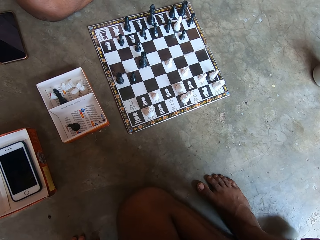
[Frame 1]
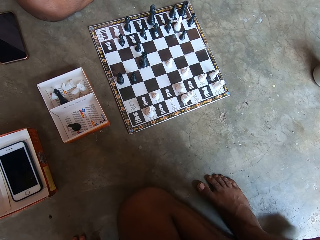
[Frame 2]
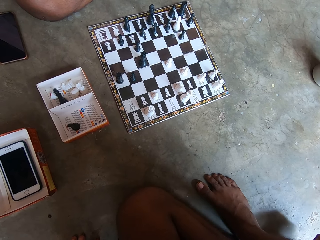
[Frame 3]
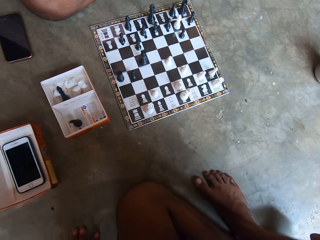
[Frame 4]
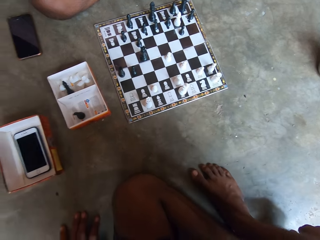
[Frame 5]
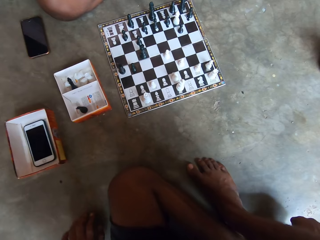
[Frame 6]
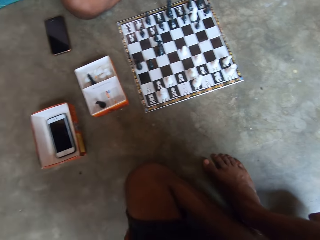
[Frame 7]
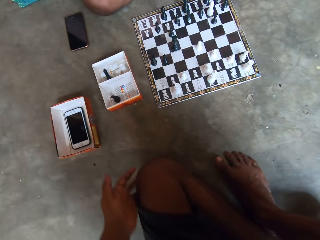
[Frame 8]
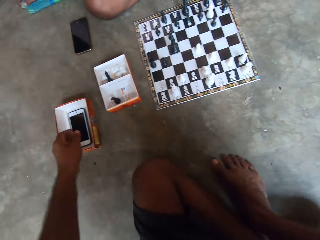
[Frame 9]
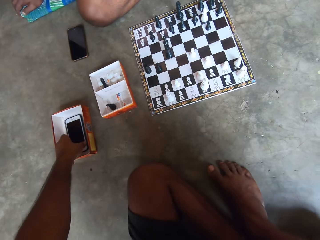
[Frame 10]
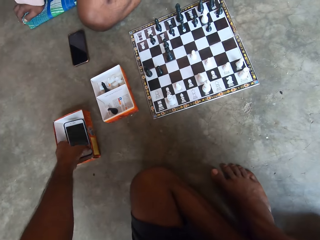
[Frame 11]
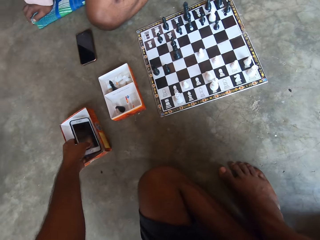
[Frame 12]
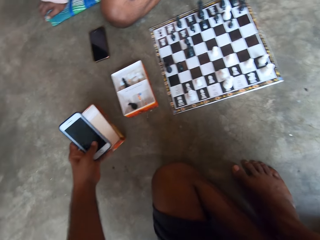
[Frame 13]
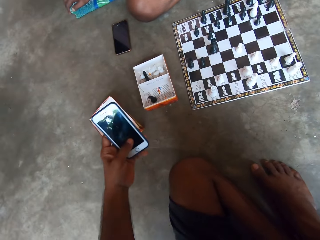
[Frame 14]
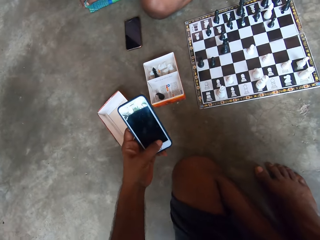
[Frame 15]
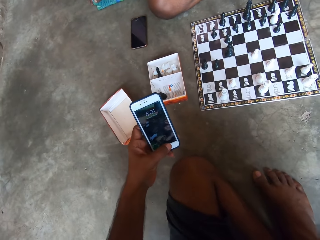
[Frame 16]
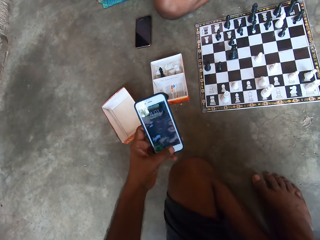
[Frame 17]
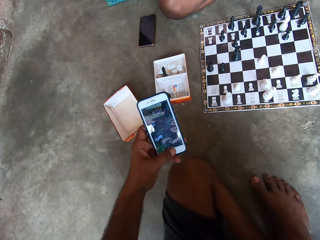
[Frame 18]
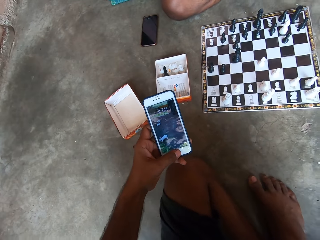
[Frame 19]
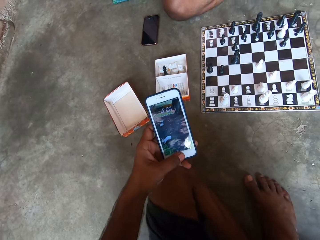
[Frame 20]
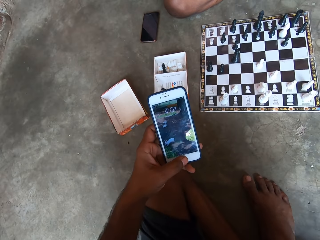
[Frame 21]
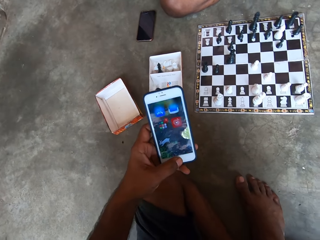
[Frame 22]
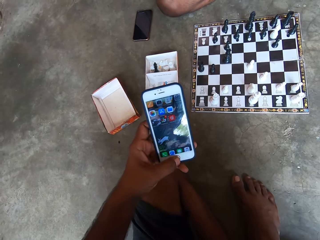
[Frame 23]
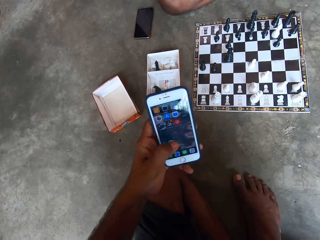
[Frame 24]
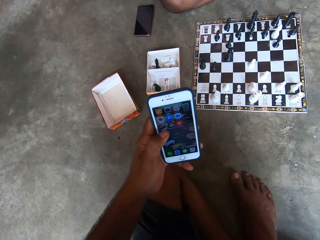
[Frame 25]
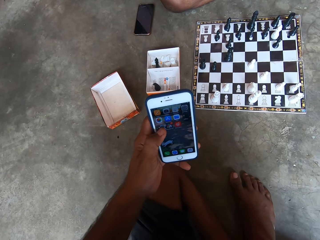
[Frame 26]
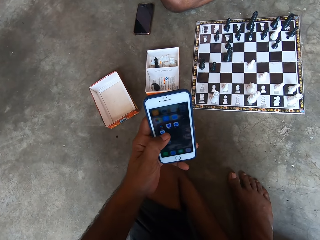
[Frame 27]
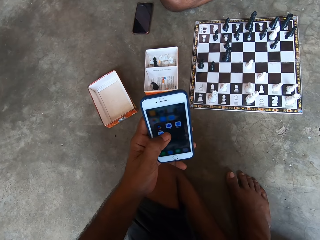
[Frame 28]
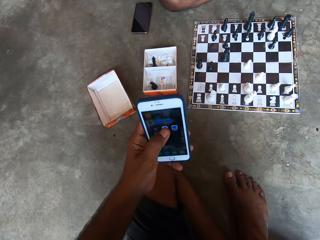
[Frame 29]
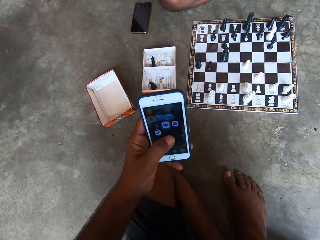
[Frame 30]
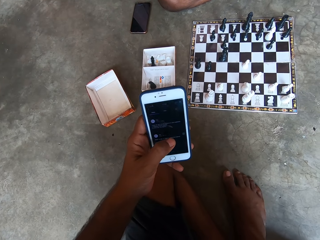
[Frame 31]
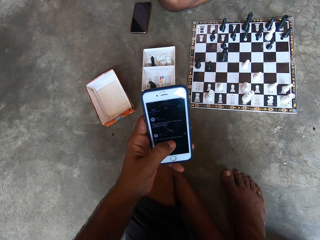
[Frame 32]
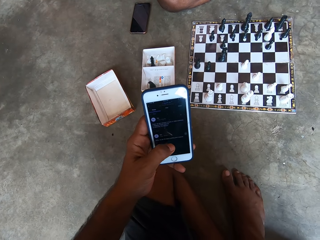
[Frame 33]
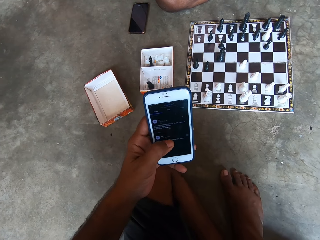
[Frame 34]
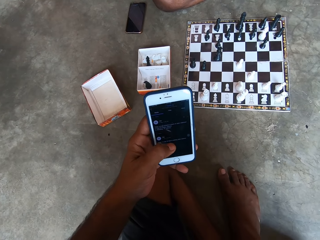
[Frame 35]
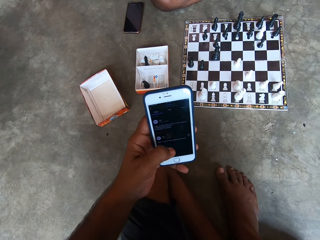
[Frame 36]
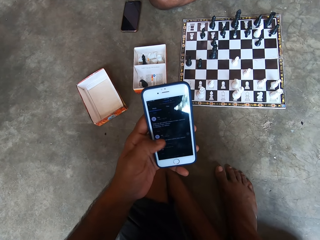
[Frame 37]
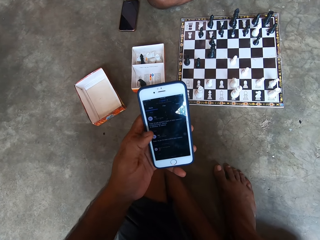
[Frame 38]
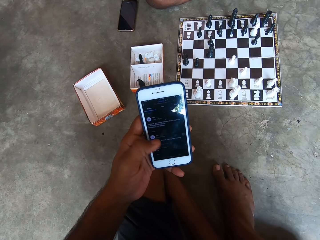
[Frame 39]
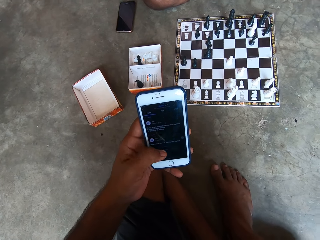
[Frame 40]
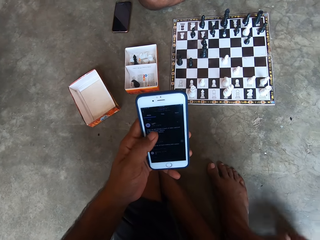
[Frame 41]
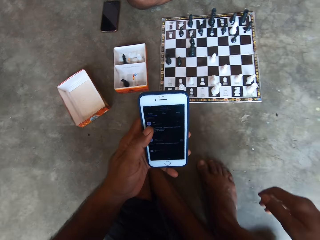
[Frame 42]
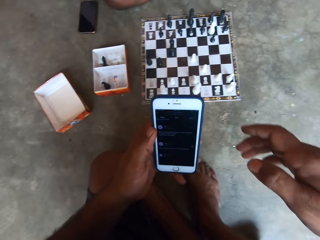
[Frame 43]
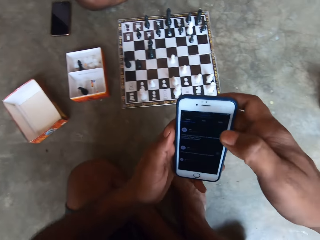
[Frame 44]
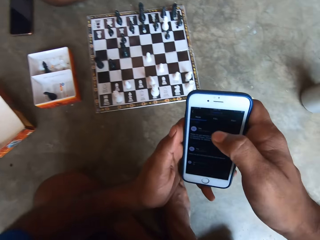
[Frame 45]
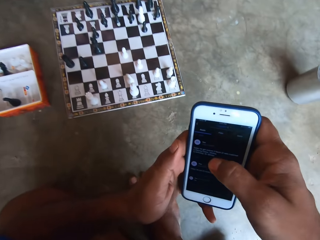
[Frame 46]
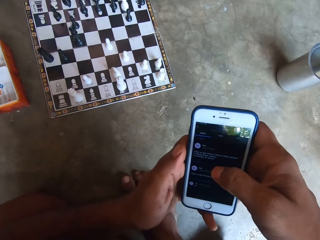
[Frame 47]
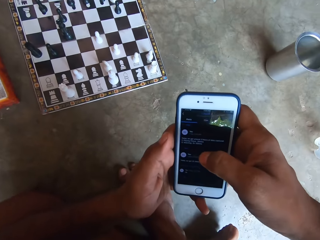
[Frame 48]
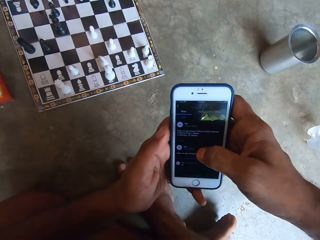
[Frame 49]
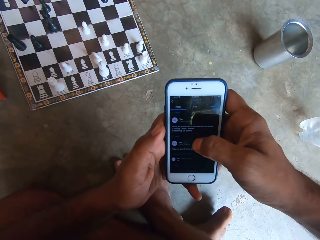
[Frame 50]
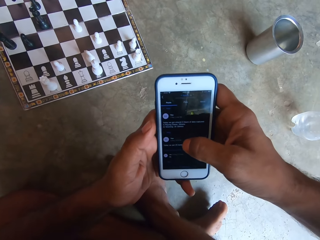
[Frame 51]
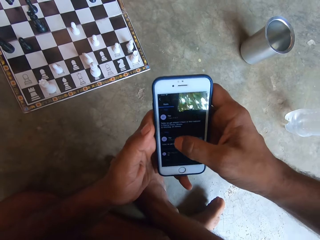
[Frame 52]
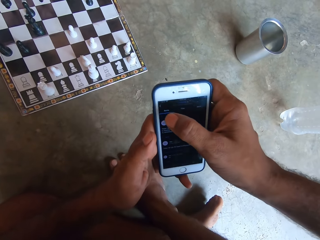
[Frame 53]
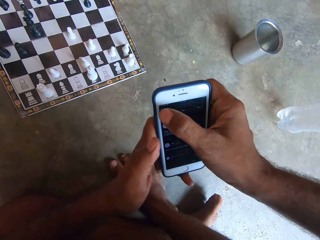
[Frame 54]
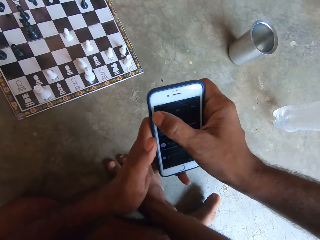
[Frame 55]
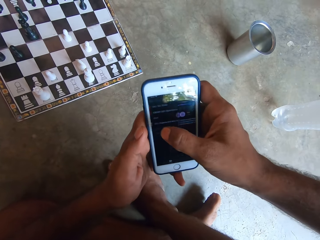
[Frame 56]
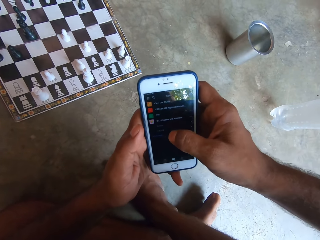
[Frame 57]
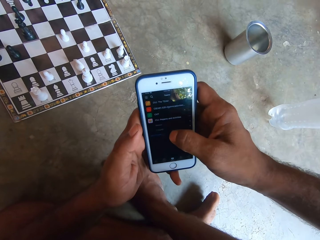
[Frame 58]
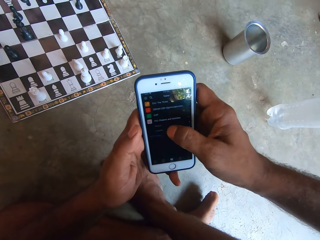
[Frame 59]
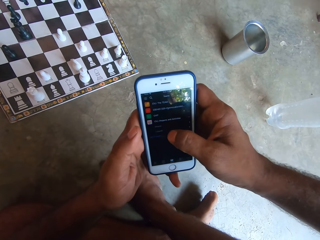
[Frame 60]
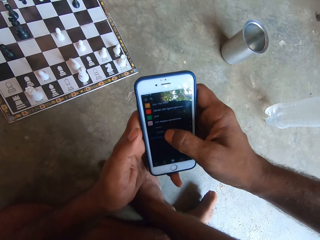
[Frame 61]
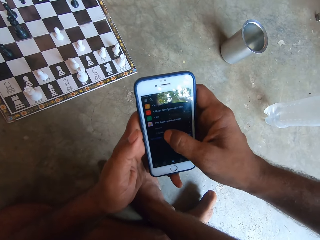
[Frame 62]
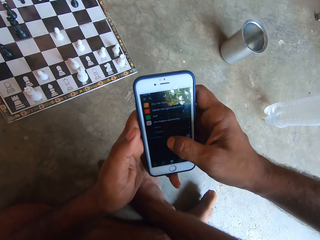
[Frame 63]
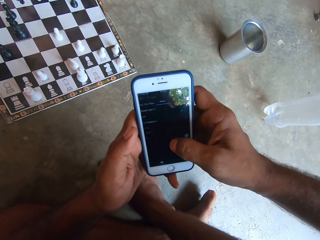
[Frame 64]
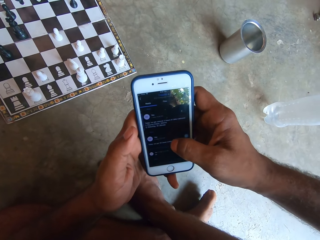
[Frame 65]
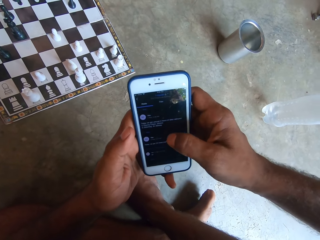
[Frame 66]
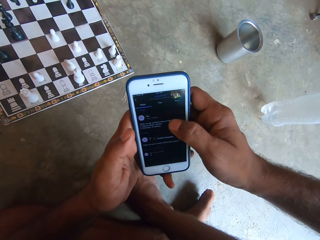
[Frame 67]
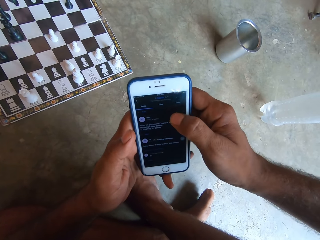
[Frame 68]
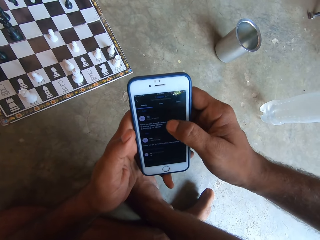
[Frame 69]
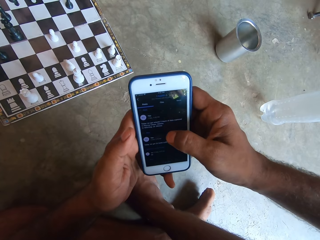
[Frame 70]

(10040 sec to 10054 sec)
The camera wearer picks up his phone from a box. They use the phone. They operate the phone with both hands.

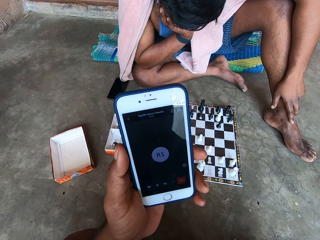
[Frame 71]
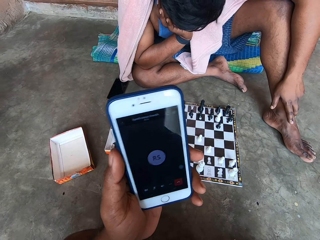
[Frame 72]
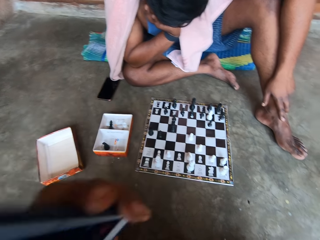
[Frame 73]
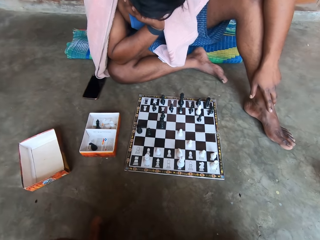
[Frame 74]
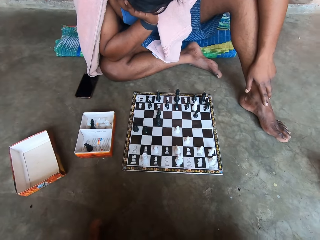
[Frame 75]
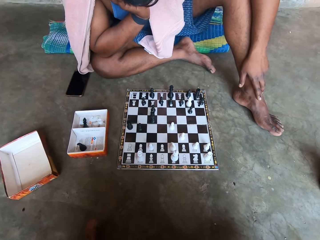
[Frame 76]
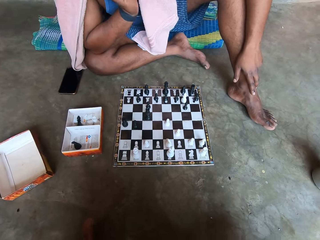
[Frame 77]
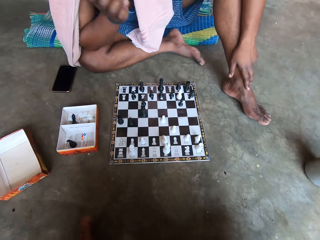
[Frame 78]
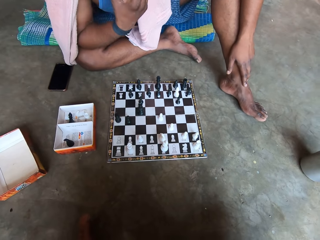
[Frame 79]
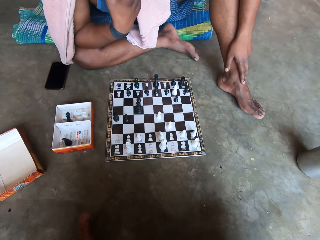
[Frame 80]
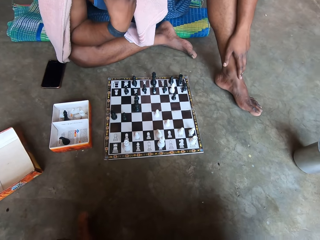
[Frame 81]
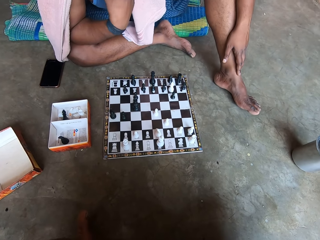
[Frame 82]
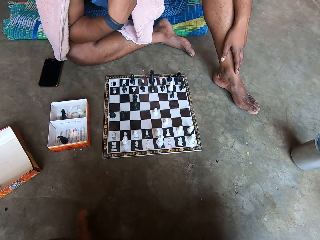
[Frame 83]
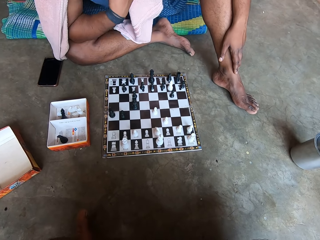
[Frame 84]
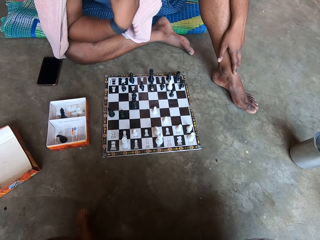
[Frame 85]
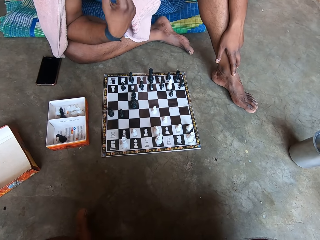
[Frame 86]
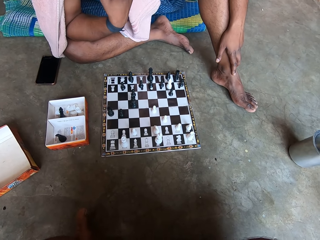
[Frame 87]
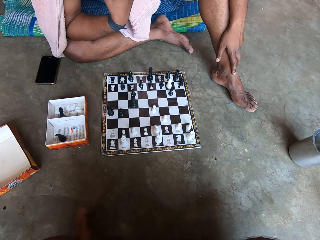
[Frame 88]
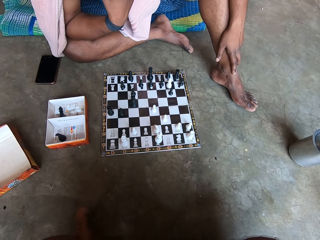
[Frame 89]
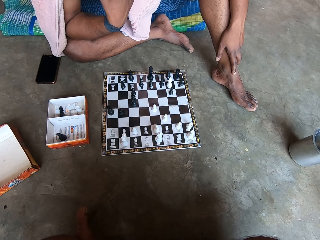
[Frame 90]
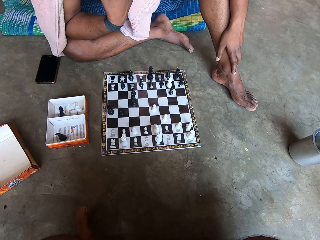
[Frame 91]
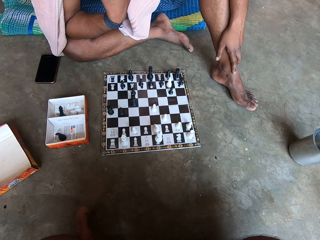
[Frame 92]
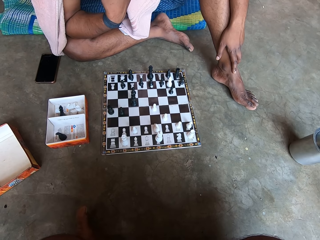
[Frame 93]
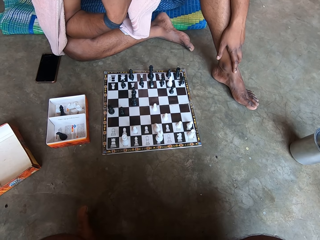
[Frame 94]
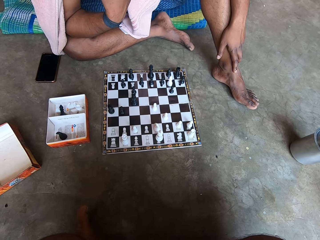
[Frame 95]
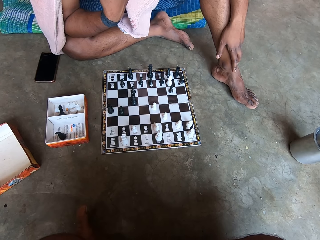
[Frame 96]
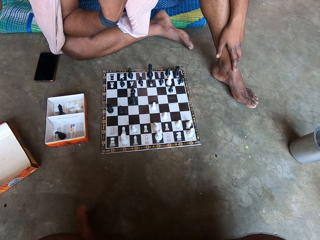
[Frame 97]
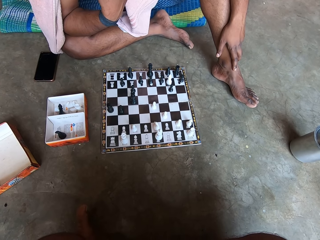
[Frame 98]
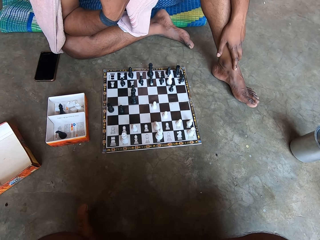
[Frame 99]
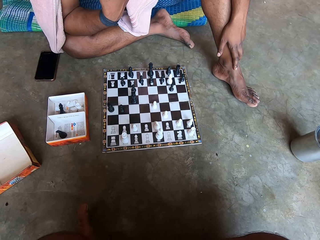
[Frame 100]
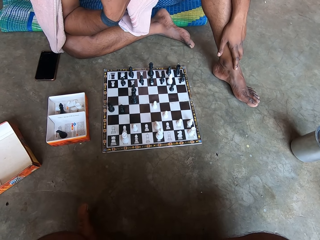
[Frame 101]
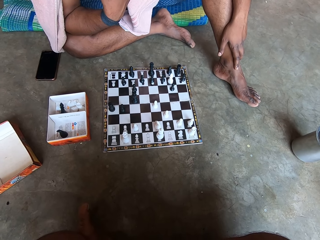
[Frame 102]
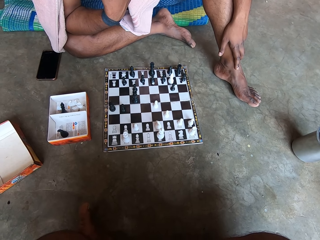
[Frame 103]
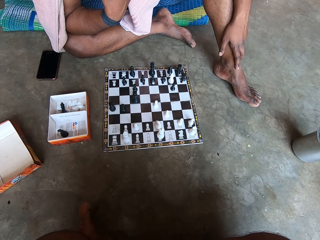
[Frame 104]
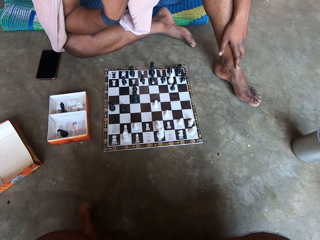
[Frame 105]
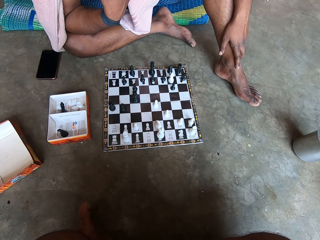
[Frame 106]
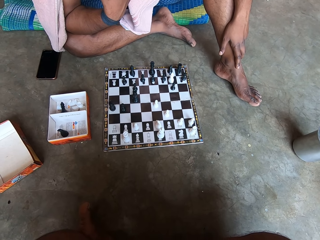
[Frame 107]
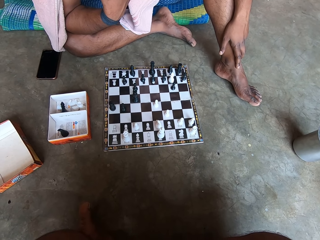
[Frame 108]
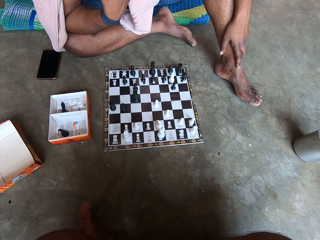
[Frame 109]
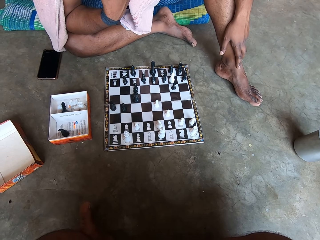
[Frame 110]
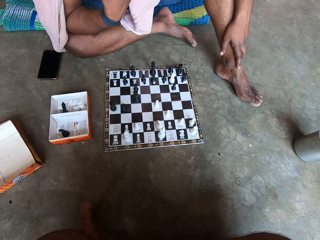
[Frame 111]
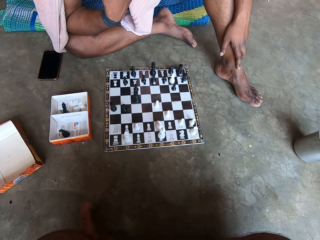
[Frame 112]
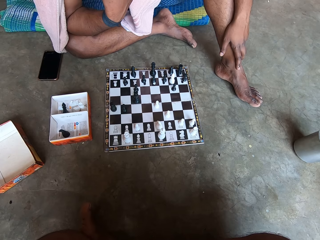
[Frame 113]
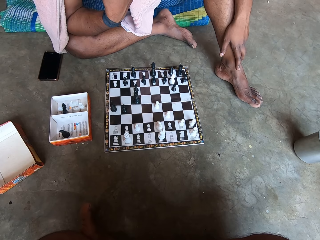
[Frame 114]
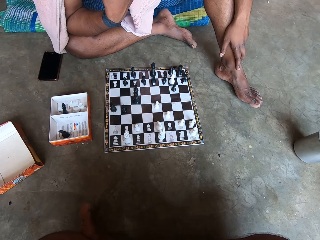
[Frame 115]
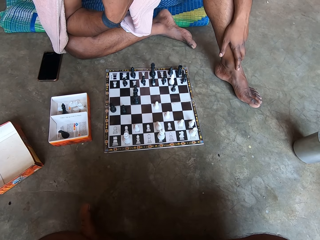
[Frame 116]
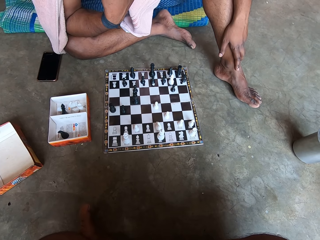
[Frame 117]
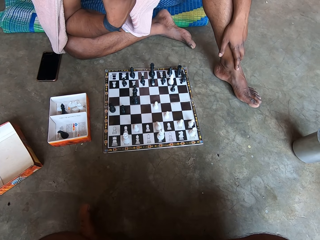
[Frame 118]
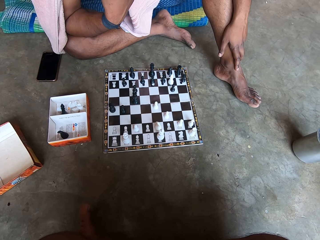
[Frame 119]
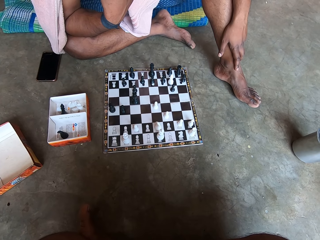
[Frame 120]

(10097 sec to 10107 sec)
A man touches his nose.
